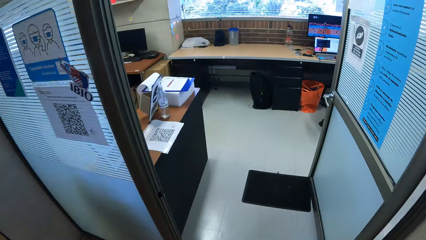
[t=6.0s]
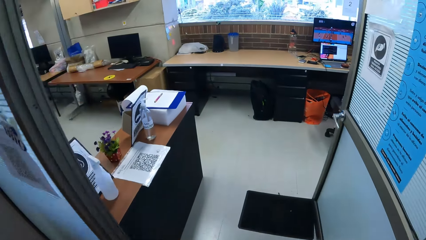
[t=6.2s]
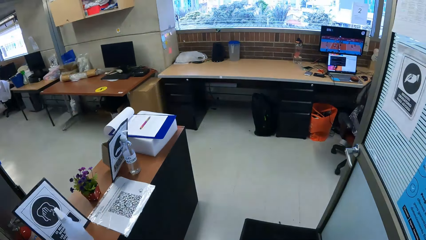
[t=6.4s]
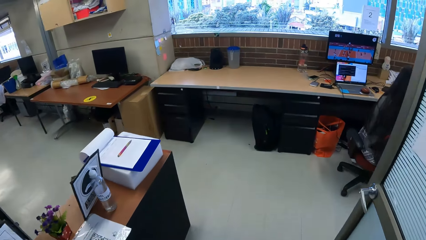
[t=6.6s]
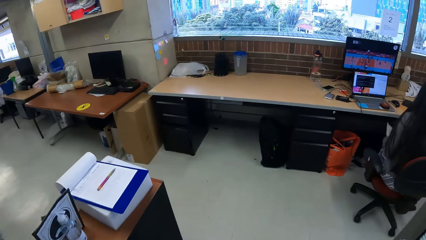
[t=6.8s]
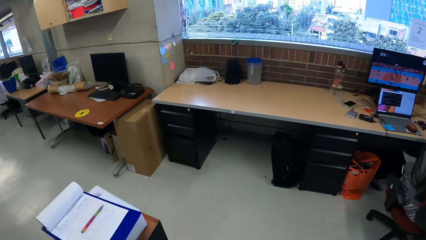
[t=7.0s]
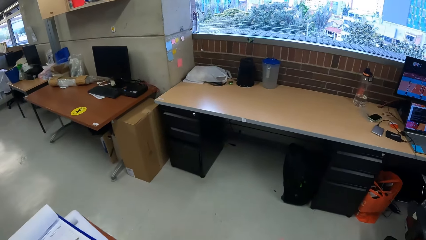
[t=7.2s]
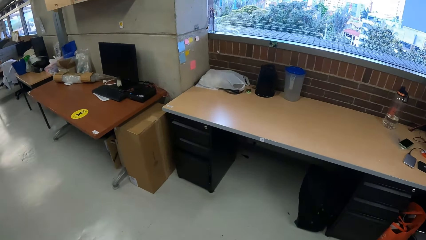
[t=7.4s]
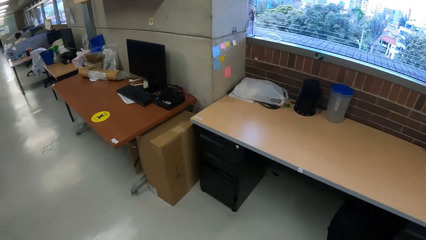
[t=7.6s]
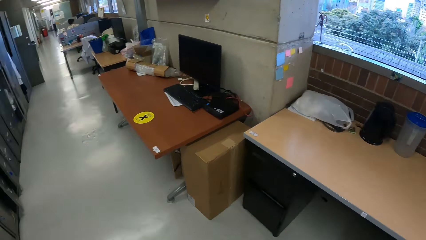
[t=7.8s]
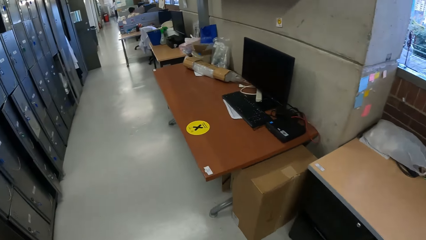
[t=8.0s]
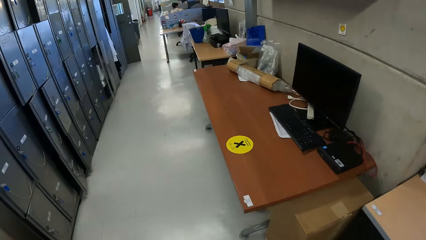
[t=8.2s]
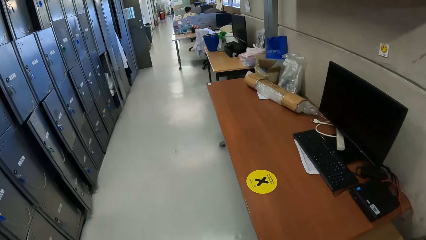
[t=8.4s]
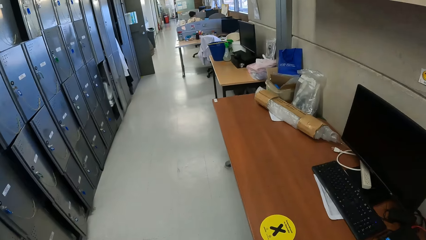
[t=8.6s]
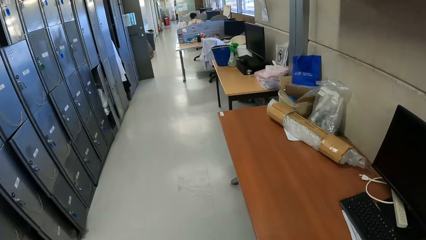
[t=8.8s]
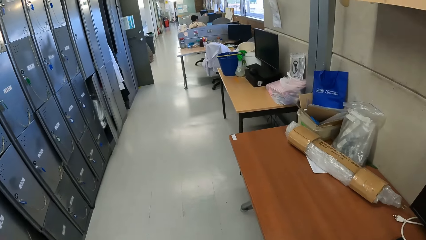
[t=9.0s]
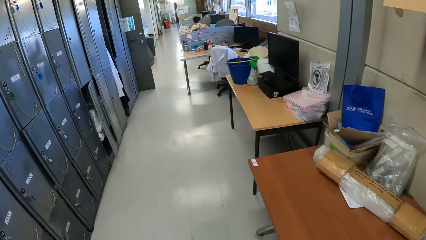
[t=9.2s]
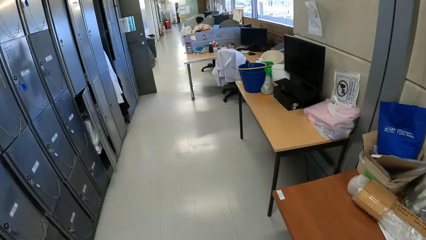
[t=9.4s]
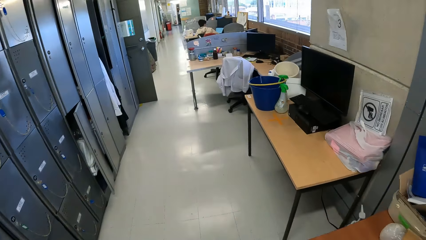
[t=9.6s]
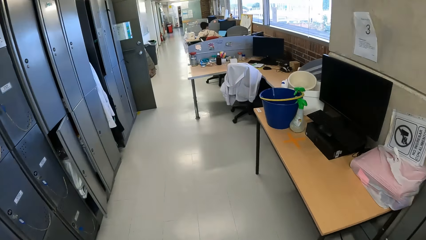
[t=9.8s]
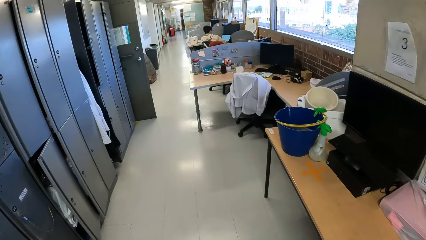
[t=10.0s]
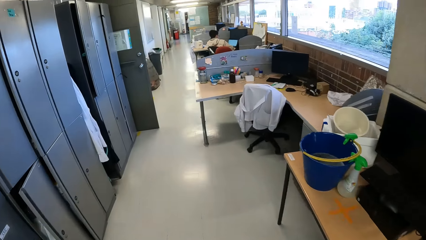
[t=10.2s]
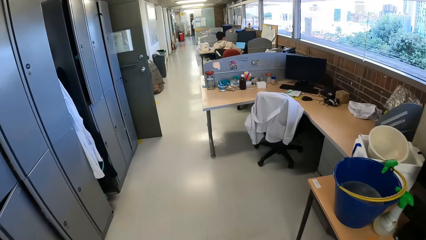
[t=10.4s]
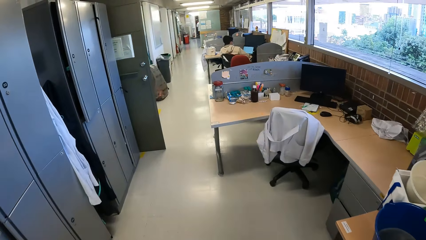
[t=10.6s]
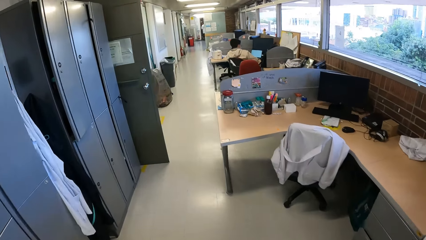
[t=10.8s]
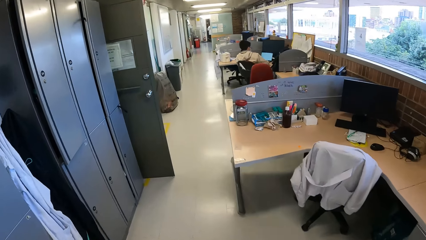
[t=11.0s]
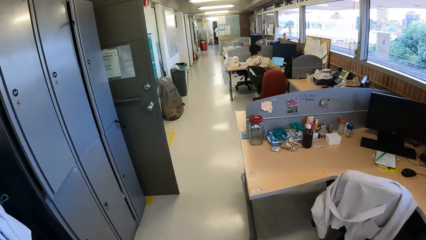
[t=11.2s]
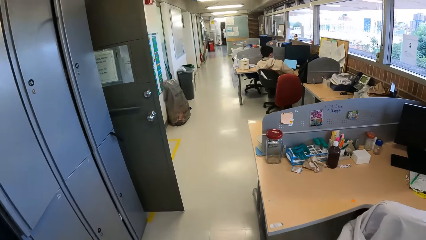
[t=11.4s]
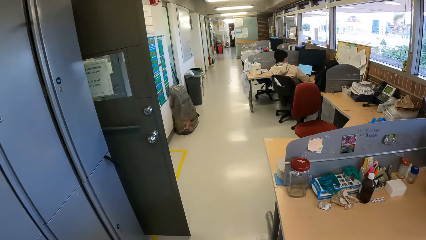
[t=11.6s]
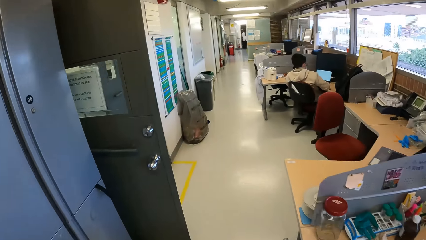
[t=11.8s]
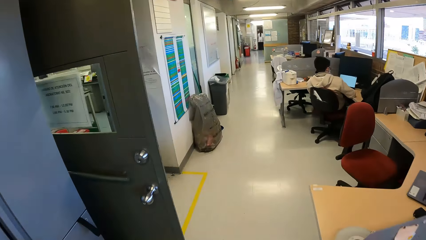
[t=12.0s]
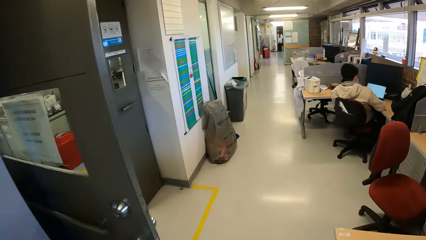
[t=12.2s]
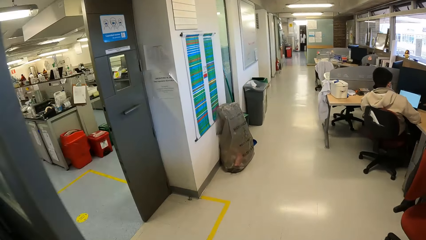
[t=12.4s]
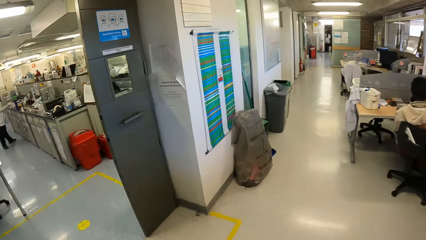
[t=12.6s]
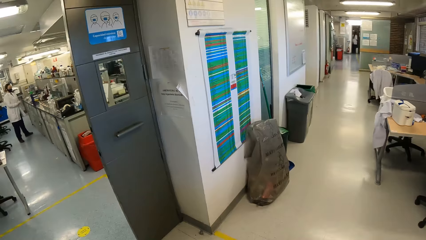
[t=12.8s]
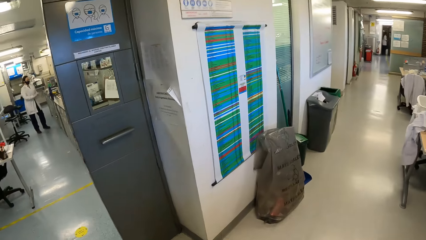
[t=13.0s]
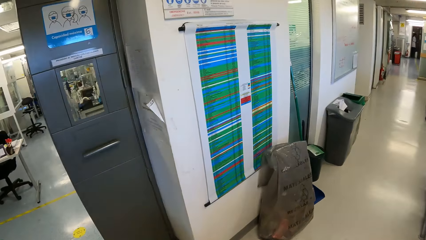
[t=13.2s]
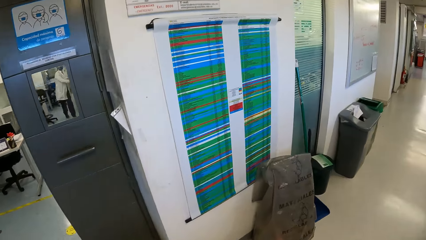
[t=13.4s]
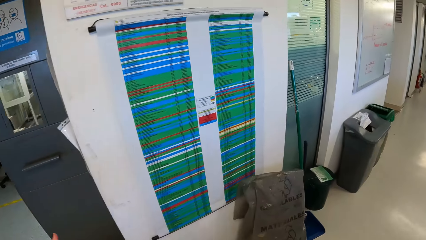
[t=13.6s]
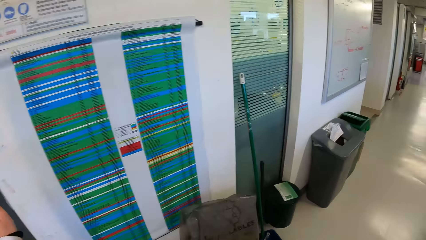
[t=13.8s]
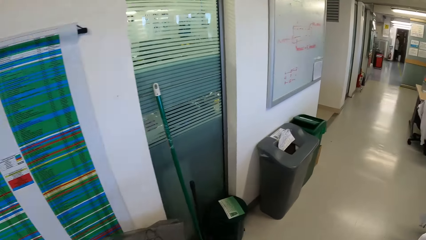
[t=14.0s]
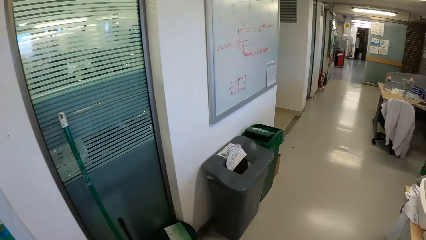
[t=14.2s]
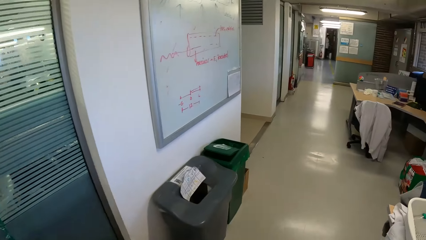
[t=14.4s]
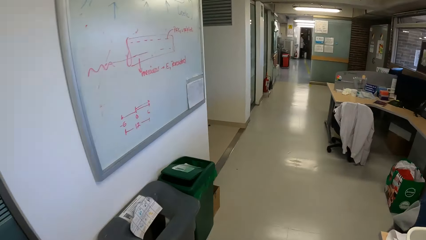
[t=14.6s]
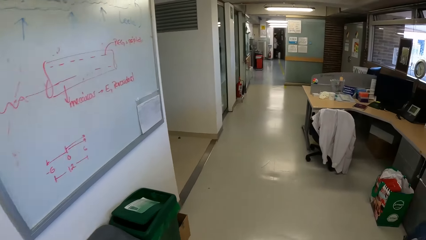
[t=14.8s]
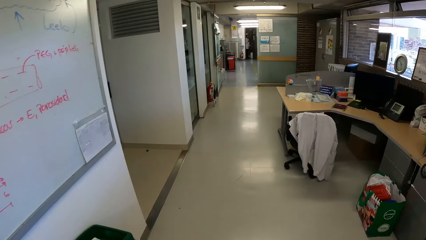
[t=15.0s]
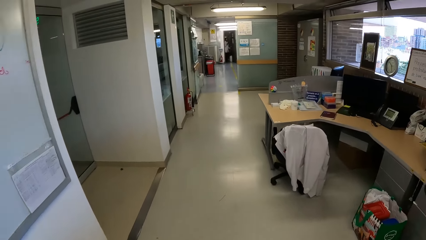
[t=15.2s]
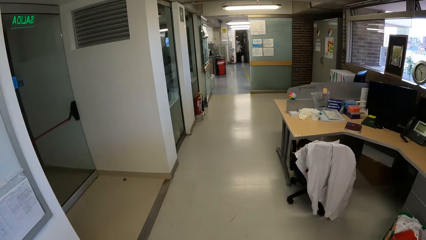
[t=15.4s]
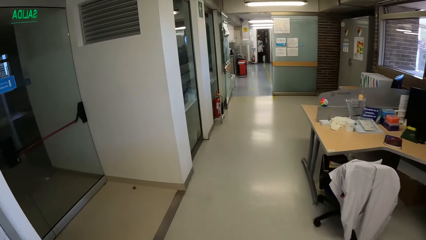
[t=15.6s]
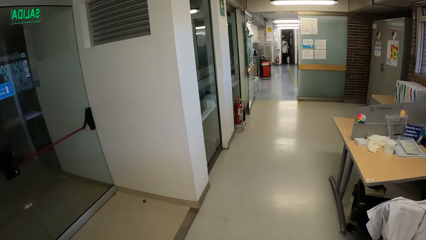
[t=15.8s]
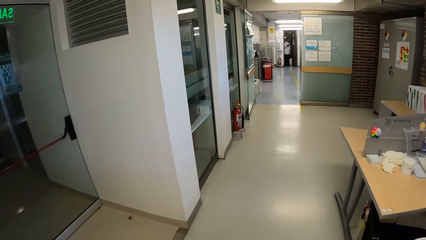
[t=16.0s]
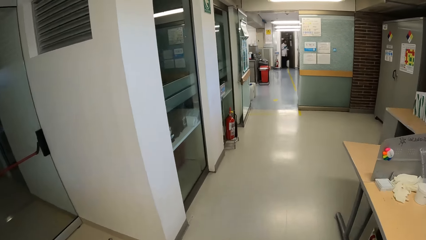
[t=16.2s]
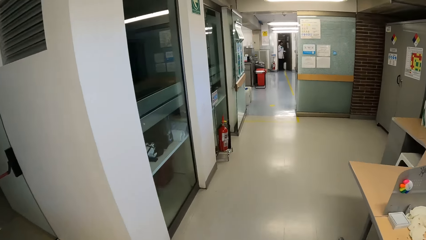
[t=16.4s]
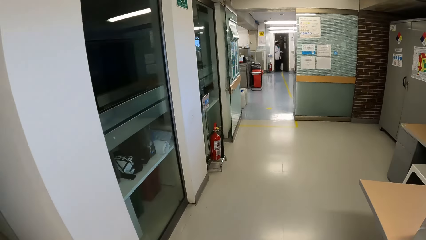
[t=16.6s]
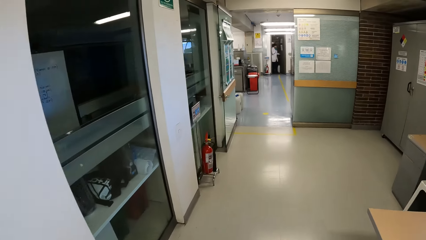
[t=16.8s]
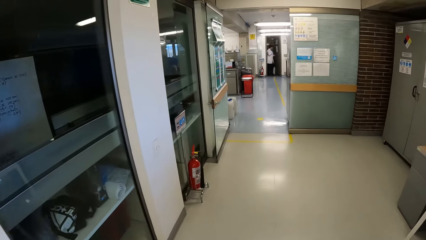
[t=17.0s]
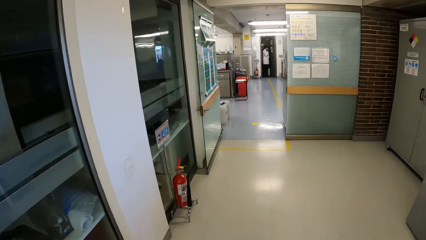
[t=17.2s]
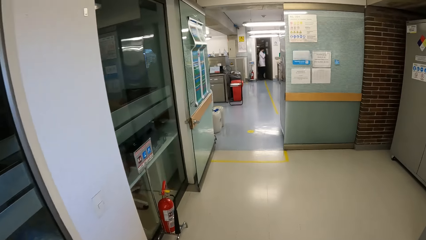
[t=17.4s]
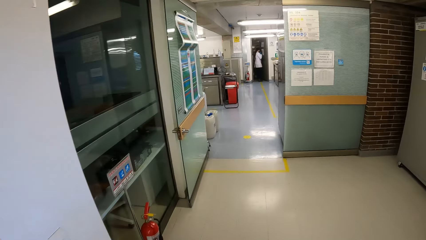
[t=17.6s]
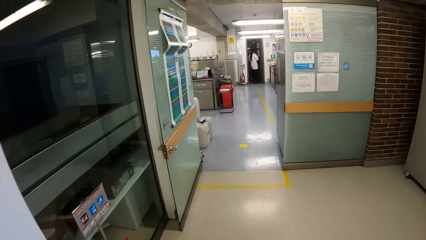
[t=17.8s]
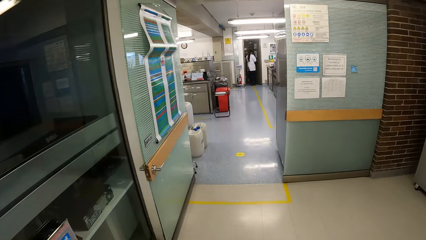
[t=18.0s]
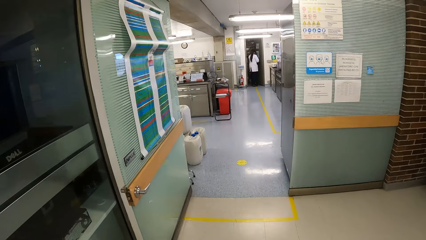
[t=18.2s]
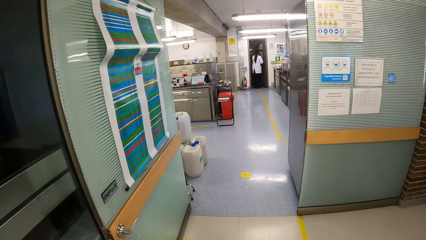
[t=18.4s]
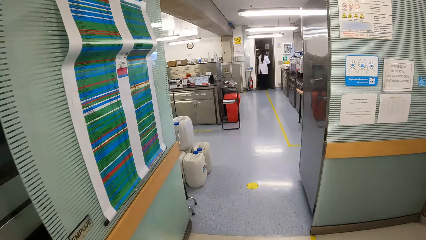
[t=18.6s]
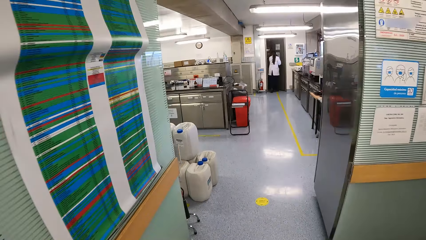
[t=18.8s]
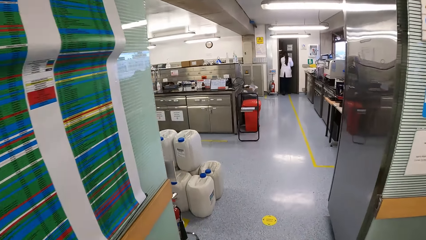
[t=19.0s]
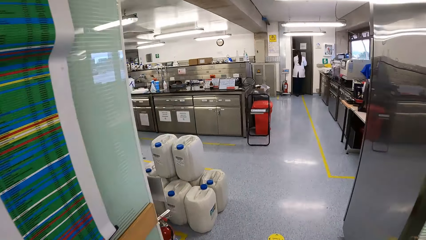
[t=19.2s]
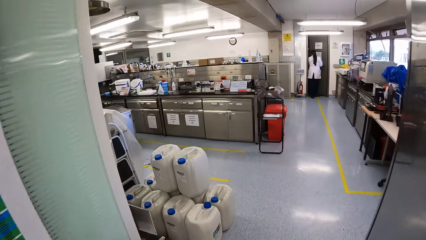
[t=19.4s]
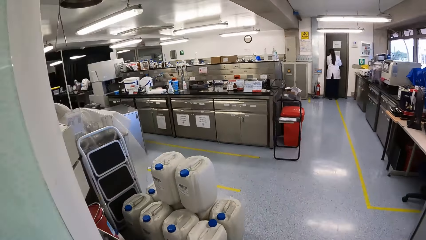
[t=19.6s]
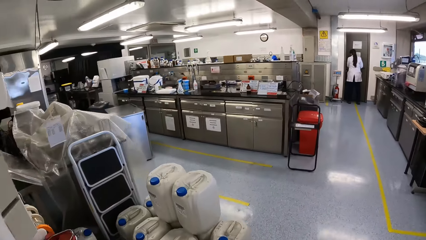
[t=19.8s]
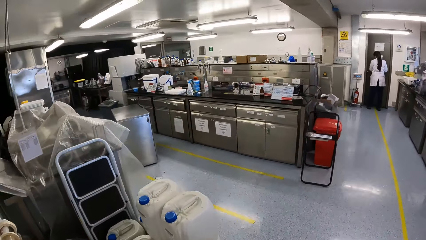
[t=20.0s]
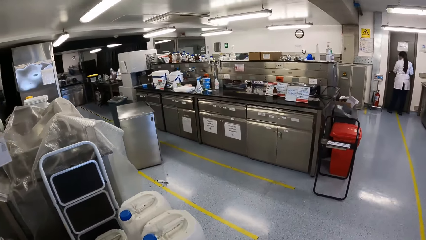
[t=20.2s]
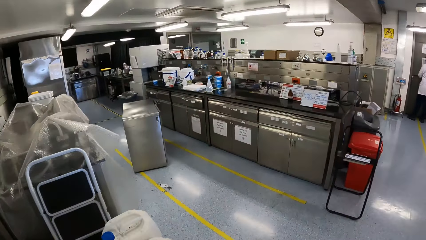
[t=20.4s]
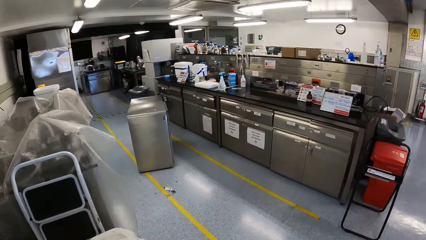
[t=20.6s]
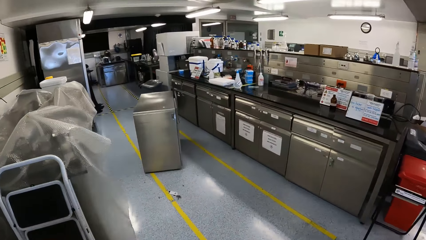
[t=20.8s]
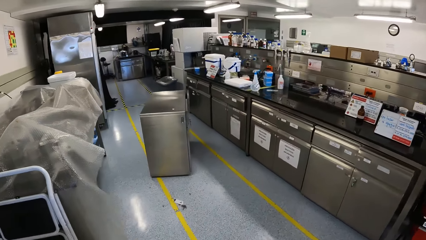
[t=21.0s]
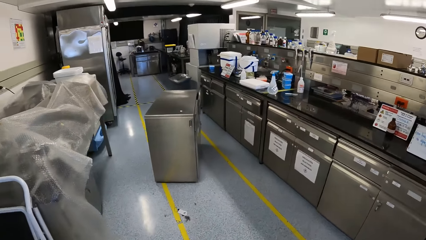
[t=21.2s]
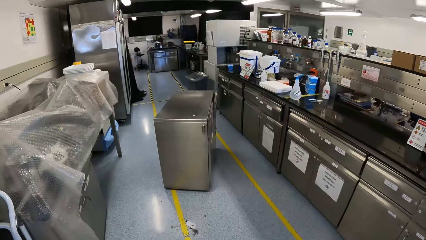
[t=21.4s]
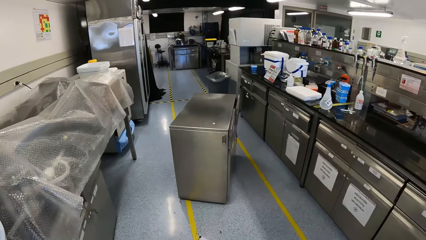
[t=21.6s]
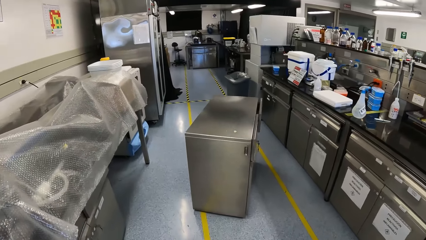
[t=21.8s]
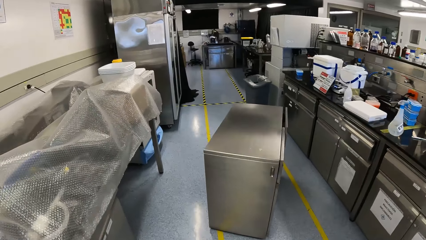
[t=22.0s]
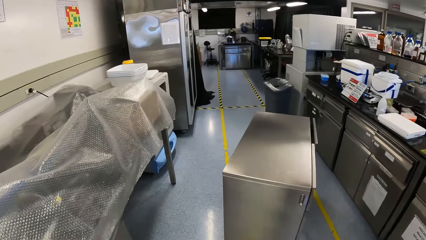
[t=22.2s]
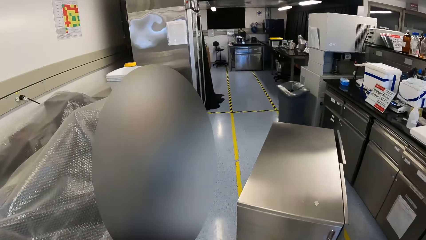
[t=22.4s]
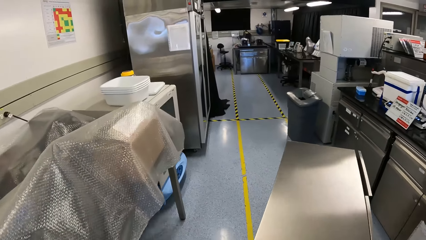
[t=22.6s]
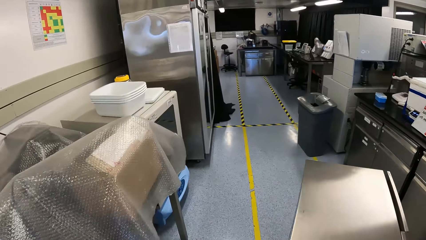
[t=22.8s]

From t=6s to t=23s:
The camera wearer walks into the office. She walks along a walkway in the office. She waves her left hand. A woman closes the door with her left hand. The camera wearer walks into a laboratory.
